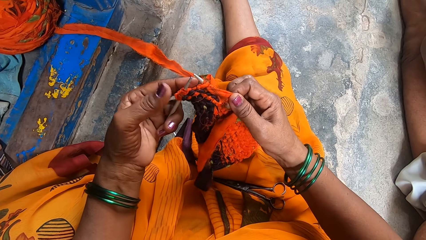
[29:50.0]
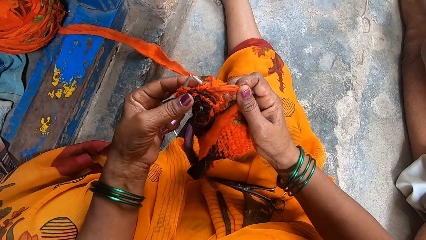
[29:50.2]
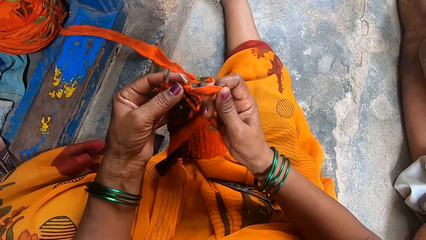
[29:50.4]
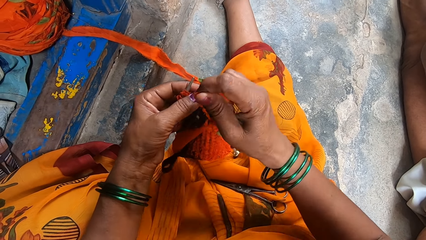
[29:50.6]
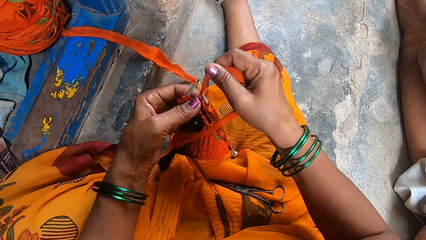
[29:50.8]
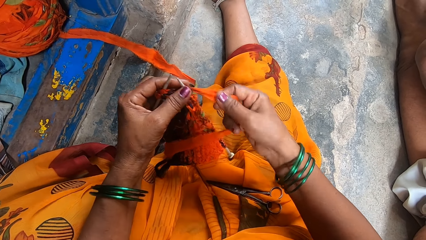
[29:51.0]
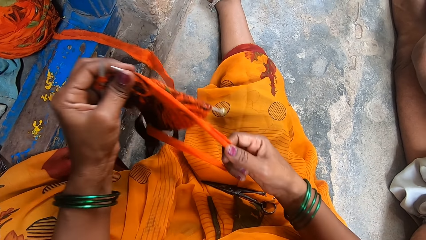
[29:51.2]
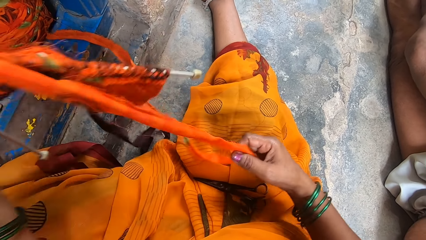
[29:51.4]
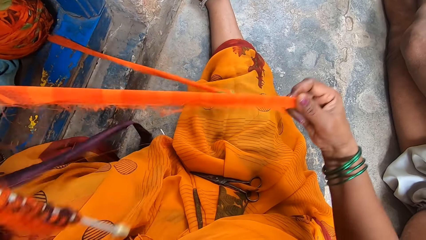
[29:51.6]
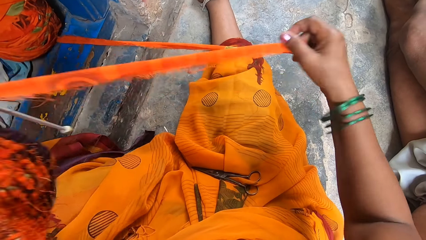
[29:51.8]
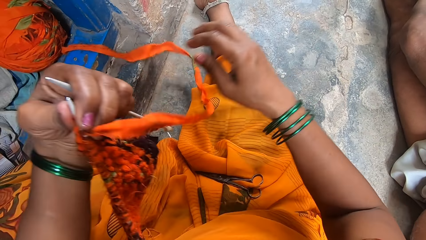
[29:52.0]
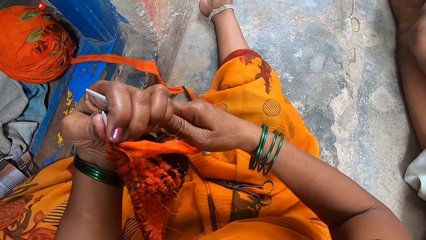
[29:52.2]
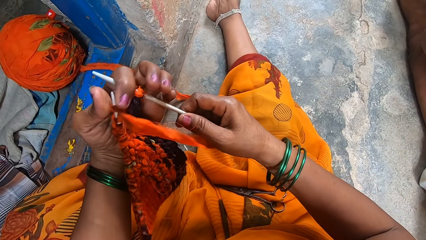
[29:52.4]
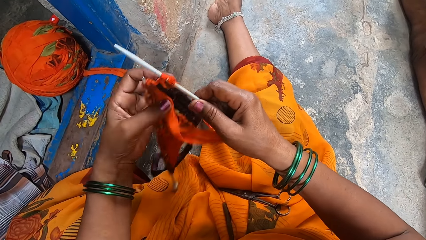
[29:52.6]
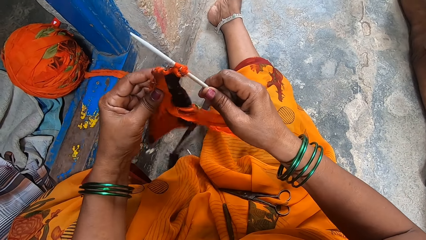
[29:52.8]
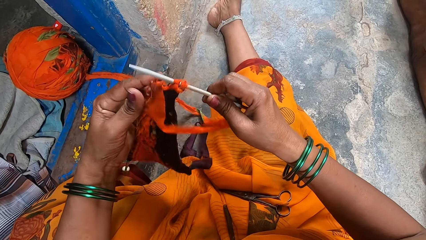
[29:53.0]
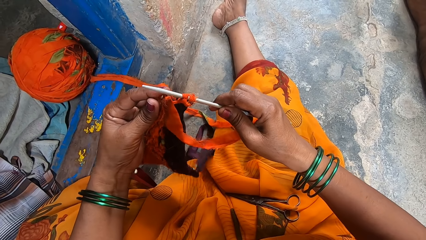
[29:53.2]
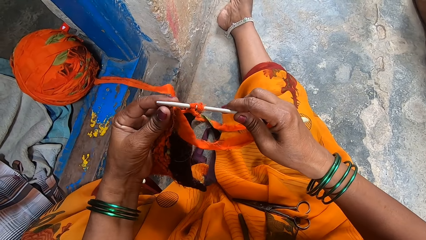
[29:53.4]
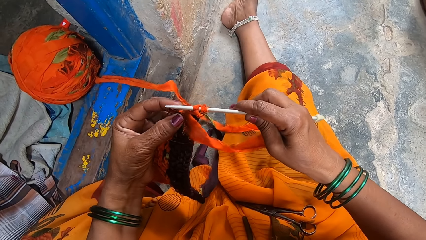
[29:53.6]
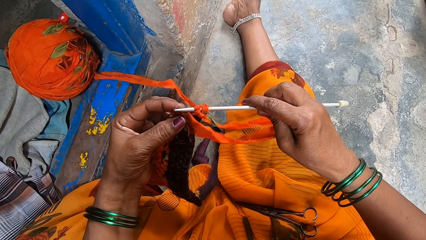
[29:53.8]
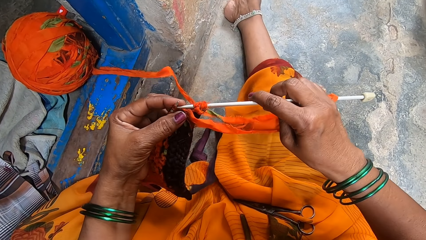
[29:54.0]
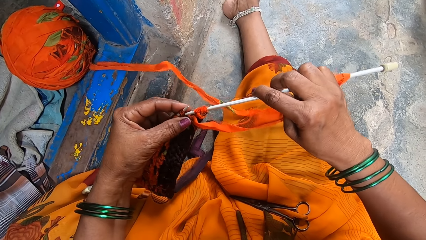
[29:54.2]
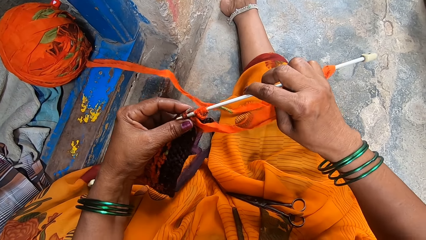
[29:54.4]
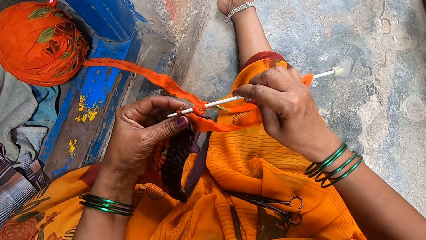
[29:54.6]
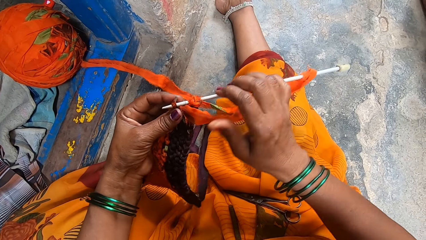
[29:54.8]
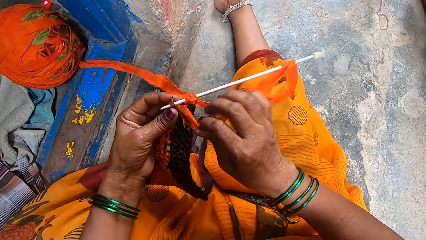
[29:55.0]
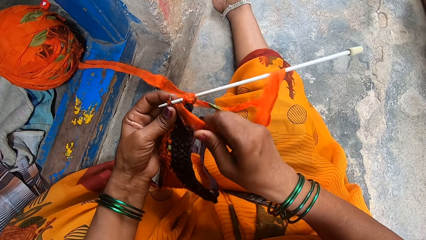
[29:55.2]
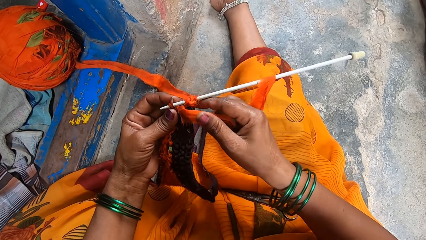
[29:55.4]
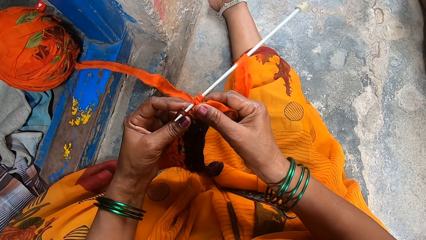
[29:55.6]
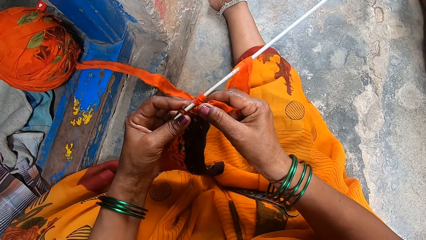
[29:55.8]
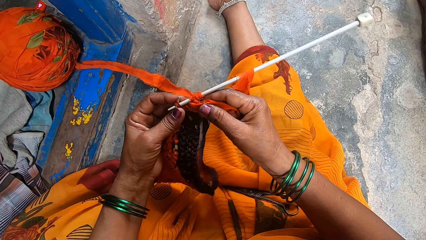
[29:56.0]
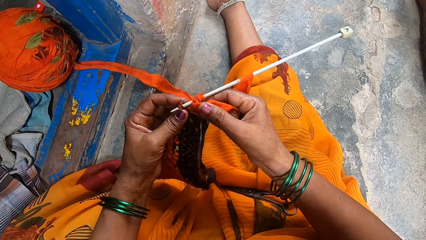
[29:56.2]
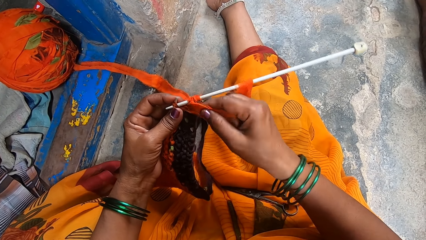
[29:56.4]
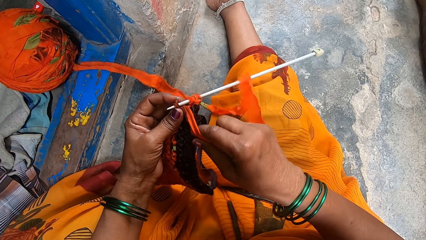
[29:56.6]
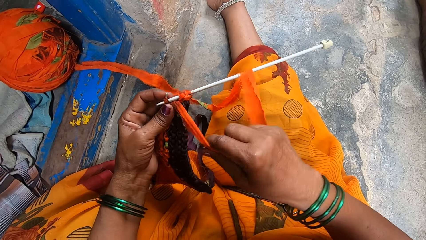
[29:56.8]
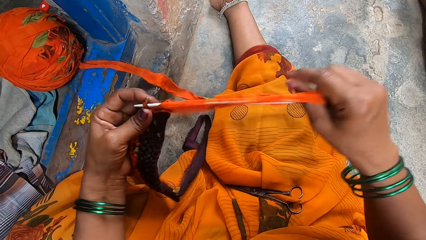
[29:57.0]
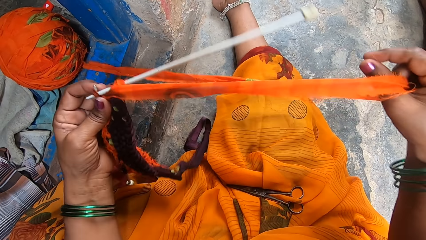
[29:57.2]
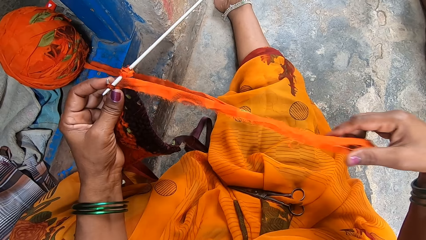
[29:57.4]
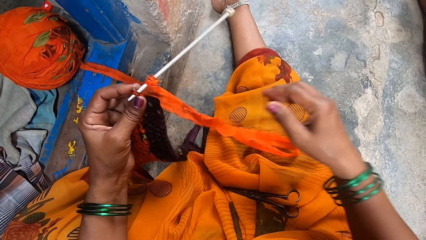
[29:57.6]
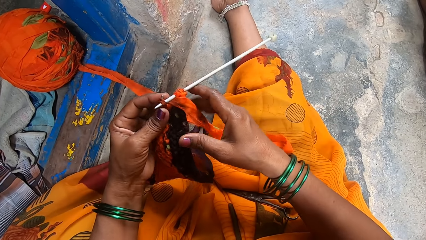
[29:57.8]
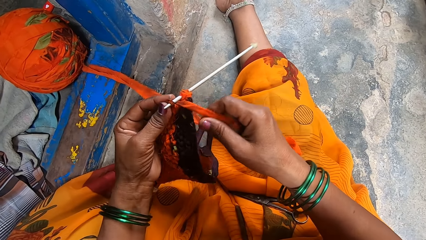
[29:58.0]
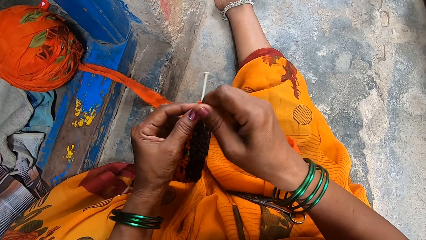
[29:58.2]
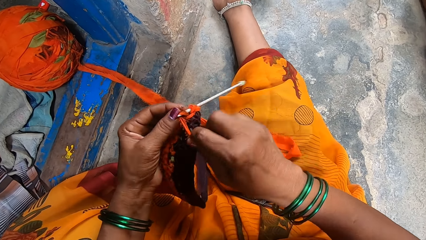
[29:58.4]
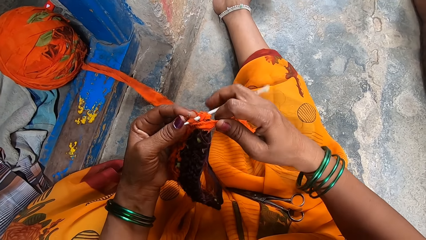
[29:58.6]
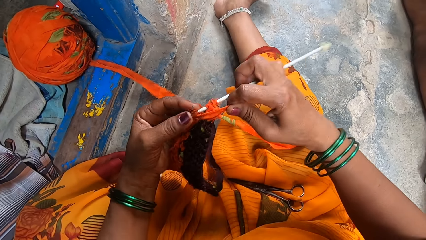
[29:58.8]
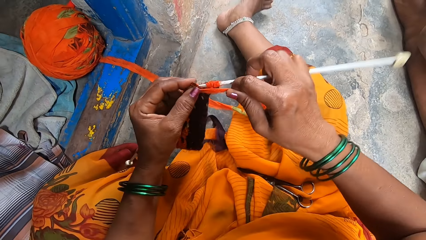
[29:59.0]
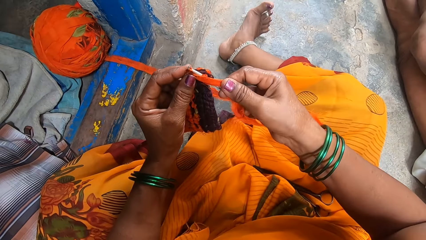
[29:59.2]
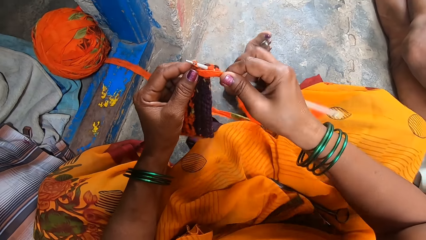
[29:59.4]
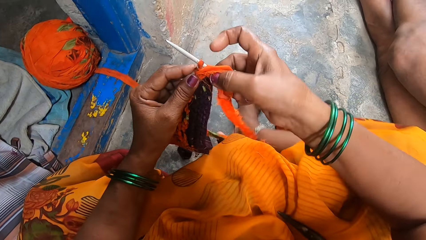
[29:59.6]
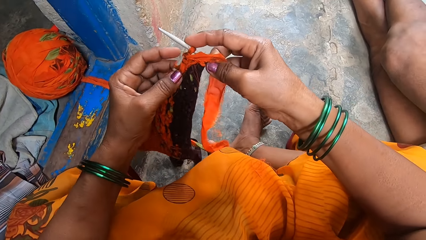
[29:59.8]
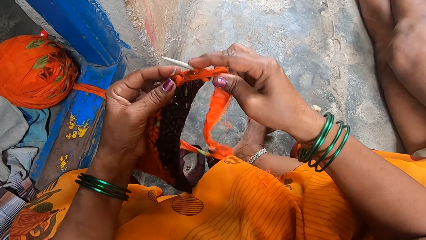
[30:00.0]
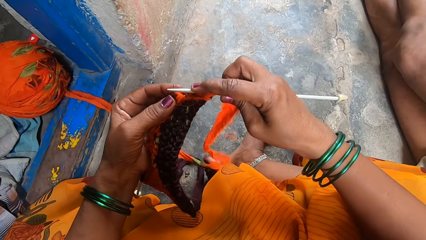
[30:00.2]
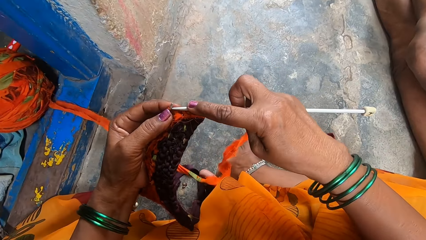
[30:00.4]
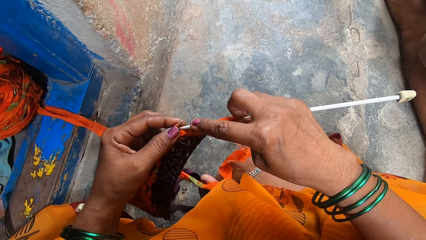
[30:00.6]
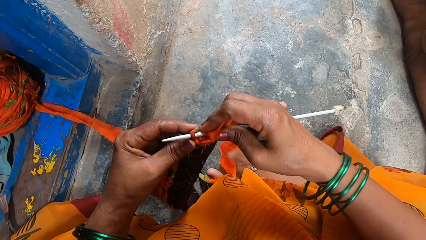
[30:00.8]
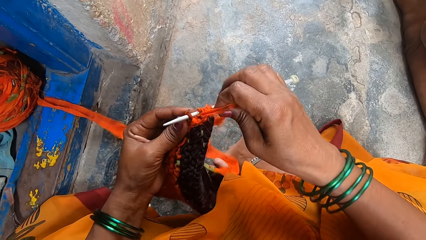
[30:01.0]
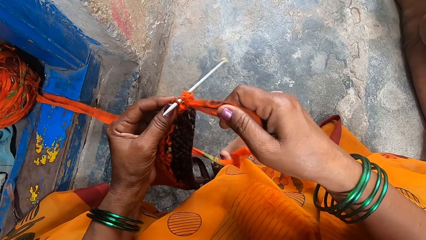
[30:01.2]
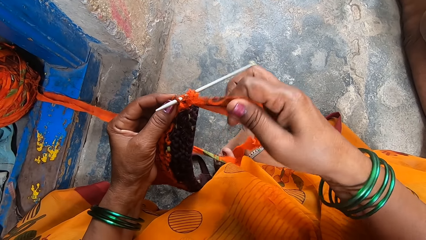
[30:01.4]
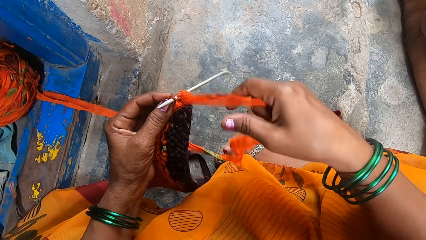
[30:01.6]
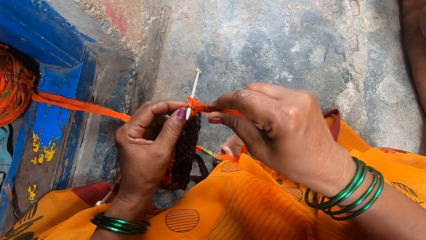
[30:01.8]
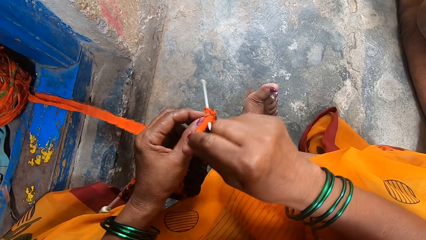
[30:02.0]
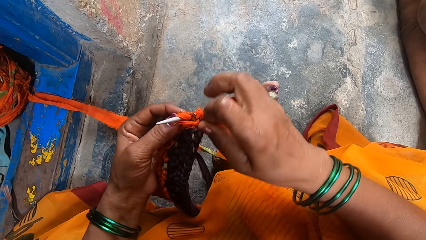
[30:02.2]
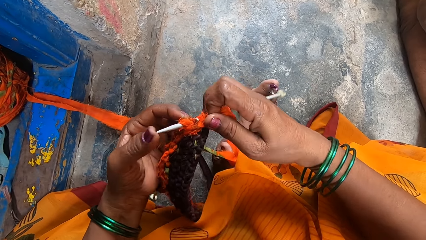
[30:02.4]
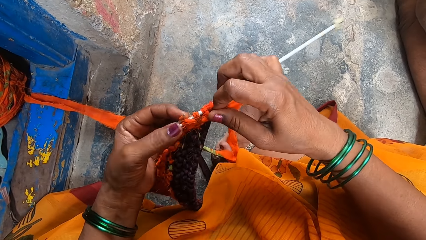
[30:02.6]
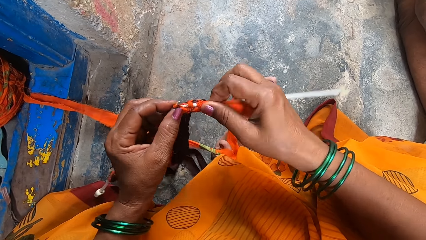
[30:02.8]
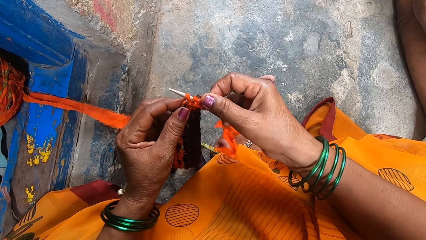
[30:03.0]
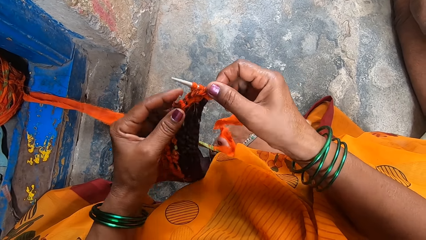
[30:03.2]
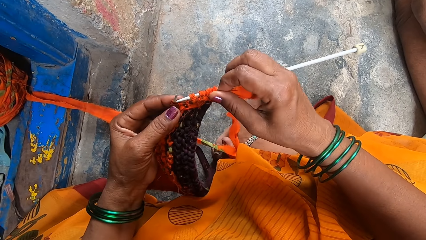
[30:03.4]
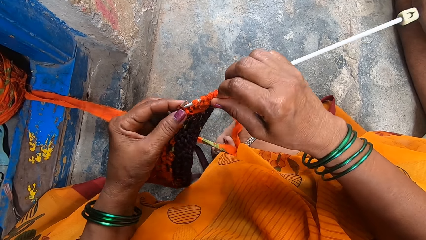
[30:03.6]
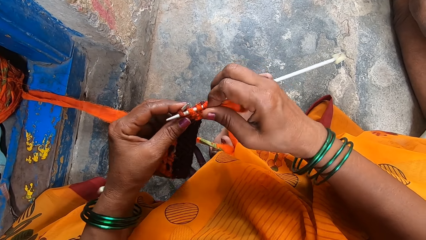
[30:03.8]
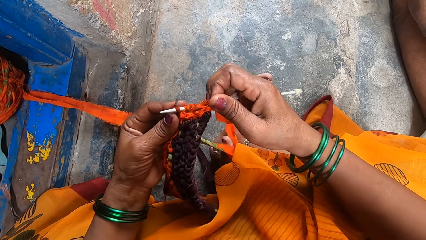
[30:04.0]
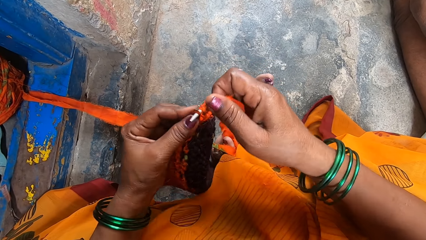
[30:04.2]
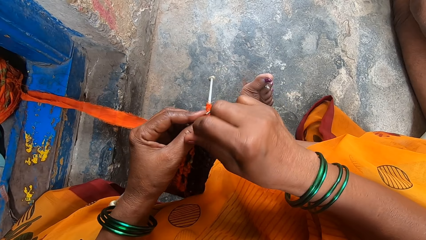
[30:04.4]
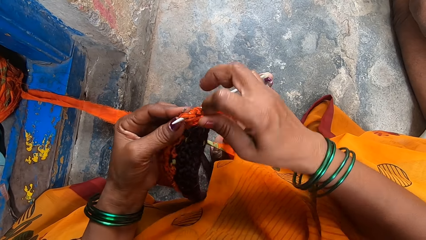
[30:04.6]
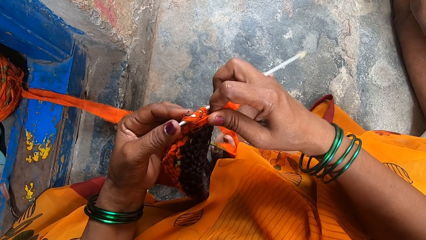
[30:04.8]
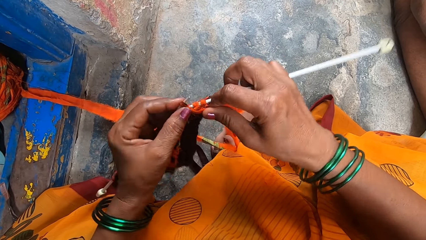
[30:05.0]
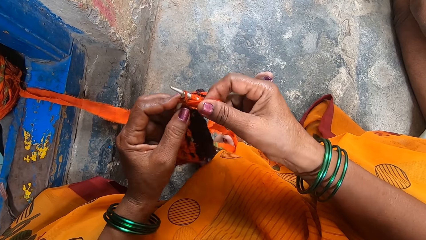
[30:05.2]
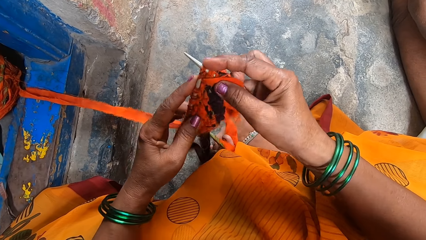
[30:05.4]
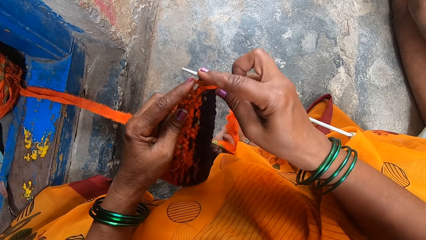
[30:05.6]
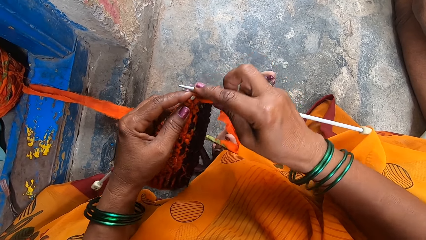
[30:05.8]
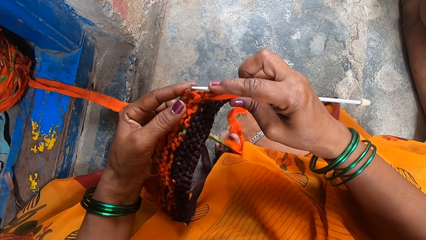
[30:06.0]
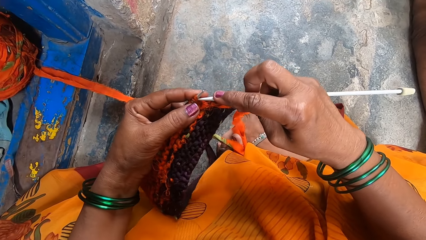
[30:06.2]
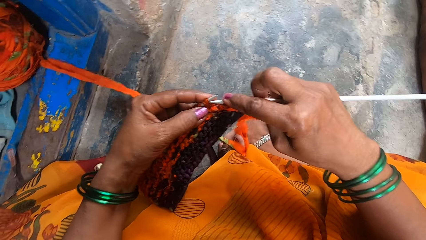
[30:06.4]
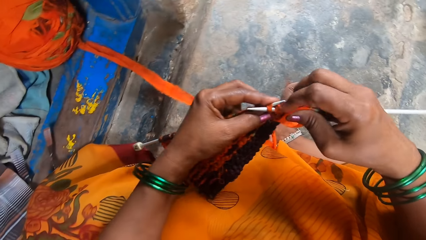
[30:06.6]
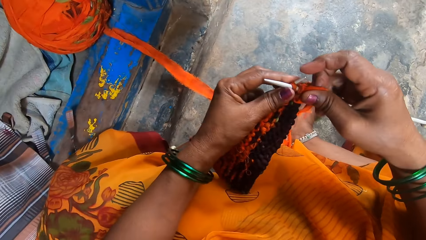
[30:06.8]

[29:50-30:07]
The camera wearer stretches a thread. They knit clothing with needles.
